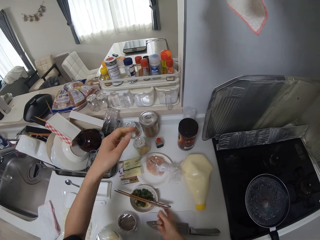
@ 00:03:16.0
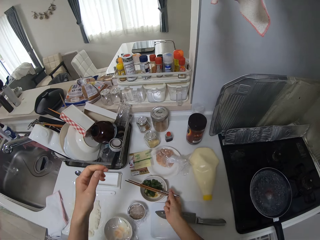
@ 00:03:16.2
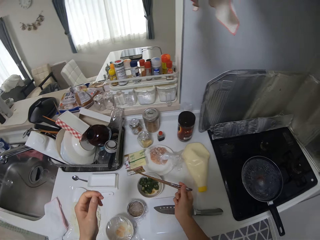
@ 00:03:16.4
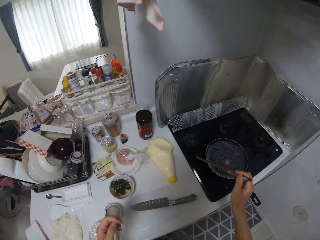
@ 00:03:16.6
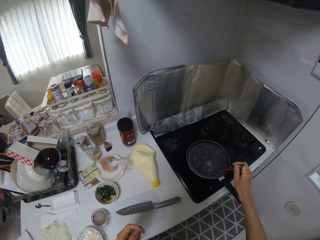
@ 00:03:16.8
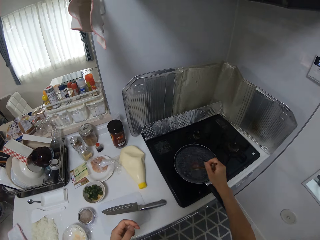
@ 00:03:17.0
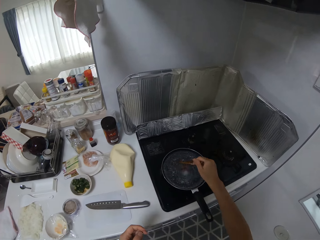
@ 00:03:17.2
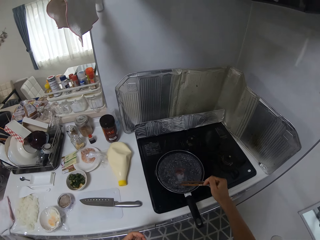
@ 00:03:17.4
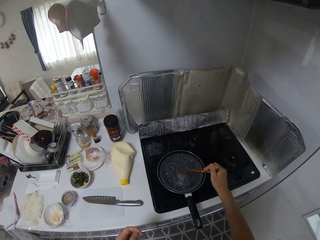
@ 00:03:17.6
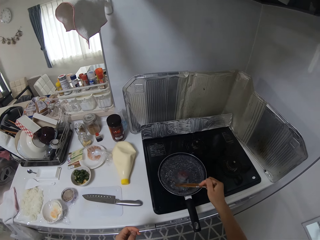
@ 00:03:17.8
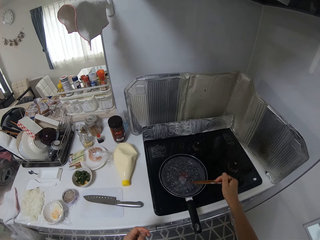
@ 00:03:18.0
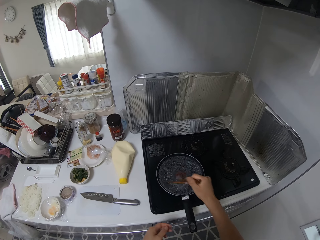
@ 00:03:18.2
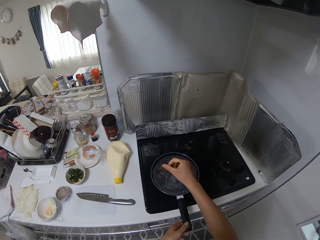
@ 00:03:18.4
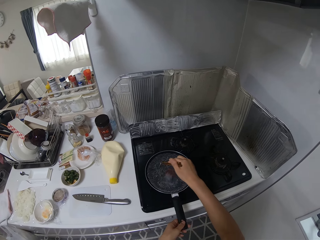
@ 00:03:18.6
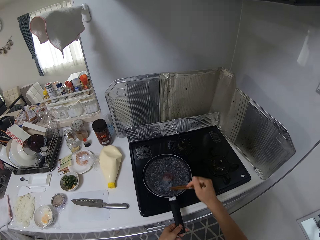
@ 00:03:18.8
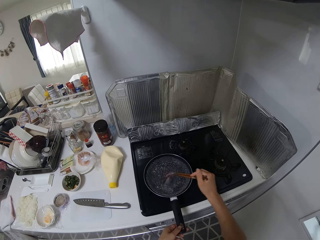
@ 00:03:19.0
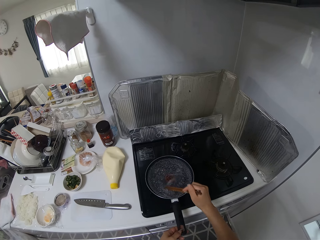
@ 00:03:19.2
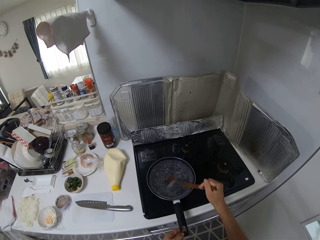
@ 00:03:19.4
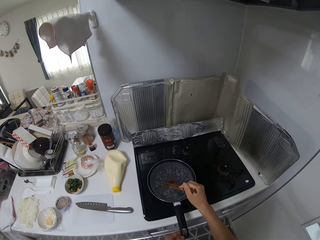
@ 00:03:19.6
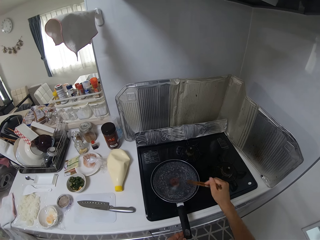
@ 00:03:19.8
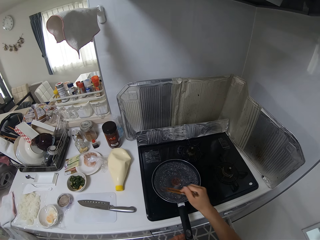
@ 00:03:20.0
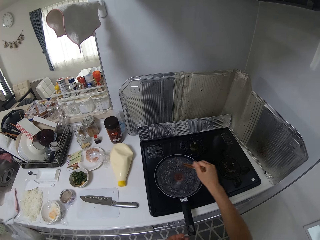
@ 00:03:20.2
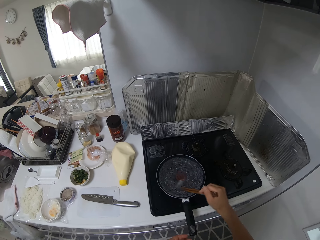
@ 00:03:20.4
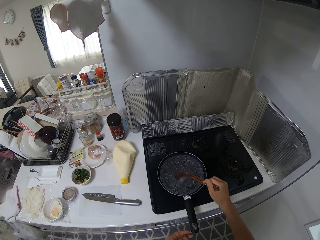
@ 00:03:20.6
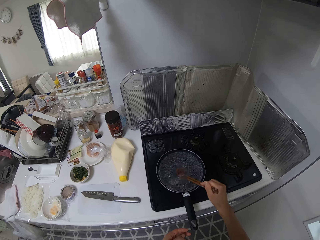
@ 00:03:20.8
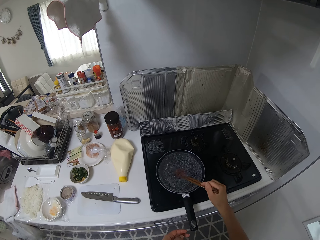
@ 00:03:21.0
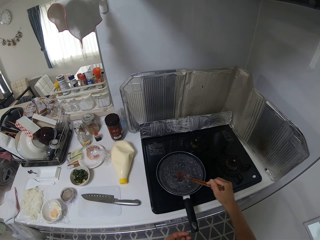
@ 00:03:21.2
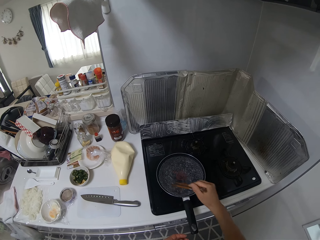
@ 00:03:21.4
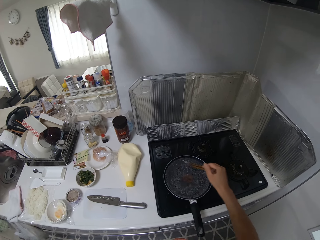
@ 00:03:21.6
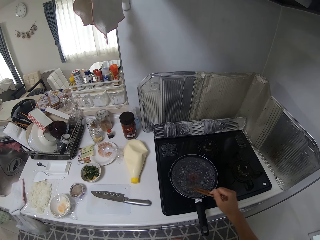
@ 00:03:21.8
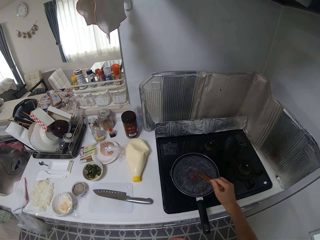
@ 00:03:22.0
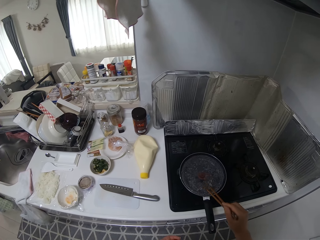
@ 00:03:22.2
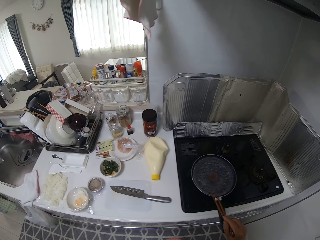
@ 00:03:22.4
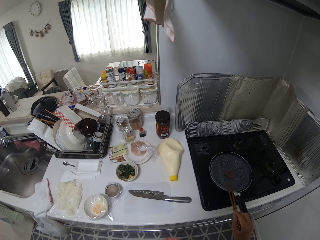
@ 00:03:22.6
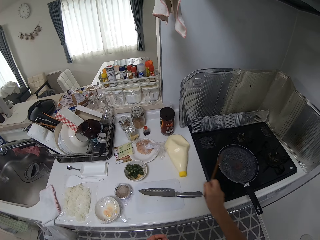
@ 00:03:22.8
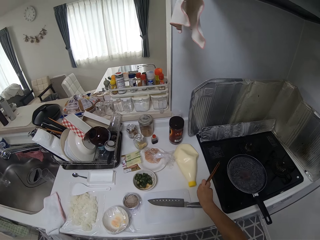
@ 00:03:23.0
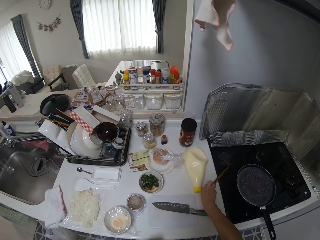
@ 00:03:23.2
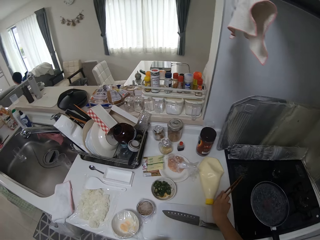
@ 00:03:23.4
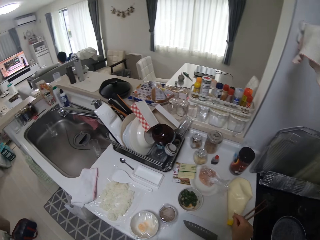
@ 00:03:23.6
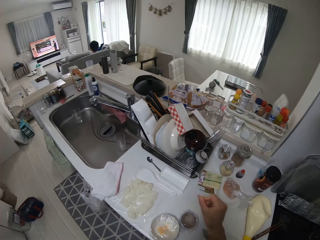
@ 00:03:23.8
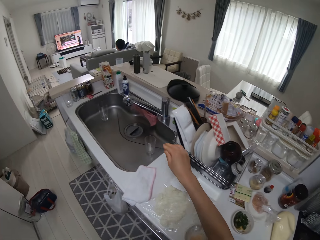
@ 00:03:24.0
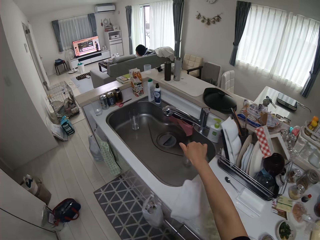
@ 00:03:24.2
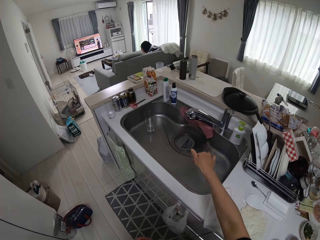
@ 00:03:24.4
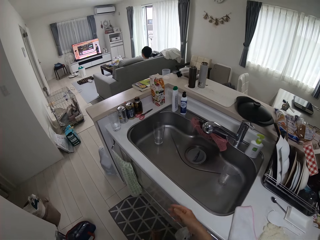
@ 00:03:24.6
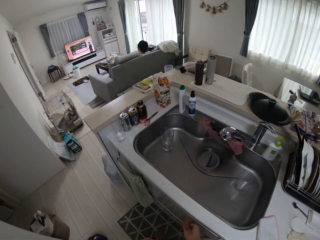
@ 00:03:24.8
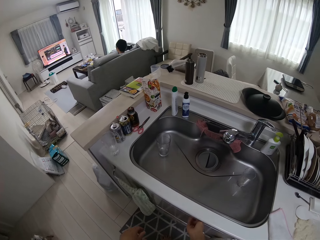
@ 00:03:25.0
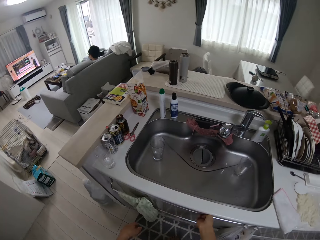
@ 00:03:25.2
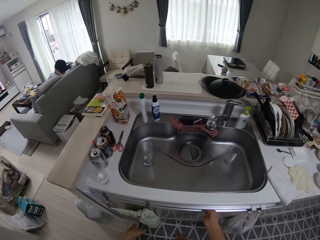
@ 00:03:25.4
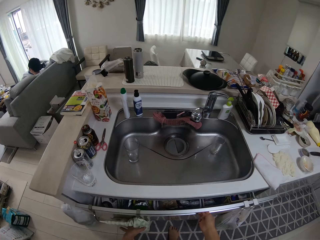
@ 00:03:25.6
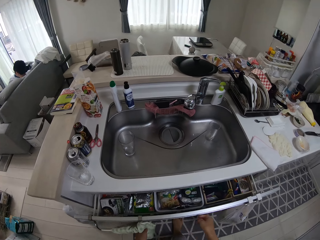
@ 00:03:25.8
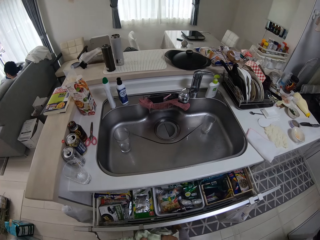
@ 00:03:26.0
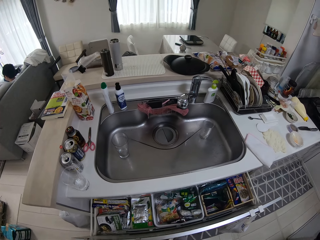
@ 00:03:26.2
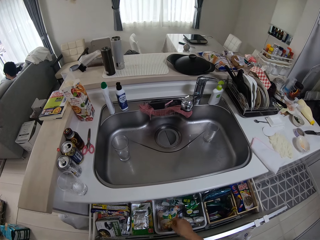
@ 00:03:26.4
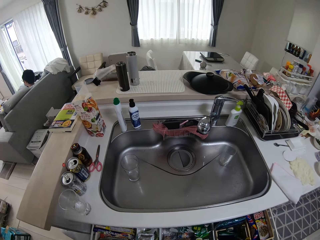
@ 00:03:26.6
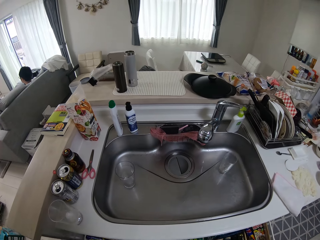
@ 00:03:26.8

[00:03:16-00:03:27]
The camera wearer picks up the chopsticks with her right hand. She stirs the liquid in the pan with the chopsticks. She holds the frying pan handle. She stirs the salt in the water. She drops the chopstick on the cooker. She shakes her hands into the wash sink. She opens the kitchen locker with her left hand.

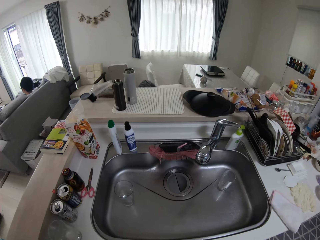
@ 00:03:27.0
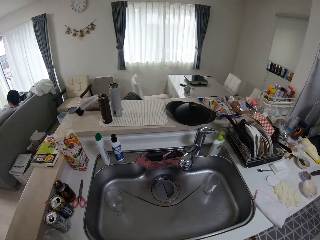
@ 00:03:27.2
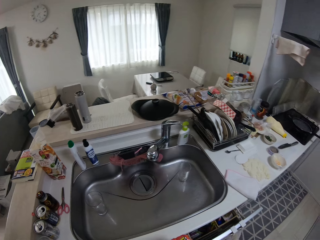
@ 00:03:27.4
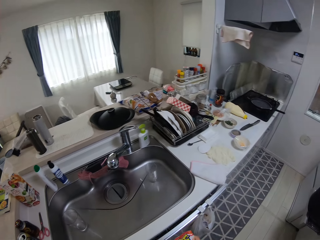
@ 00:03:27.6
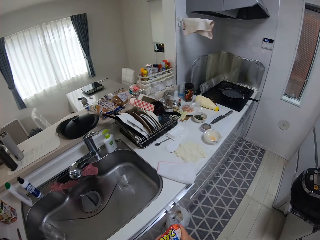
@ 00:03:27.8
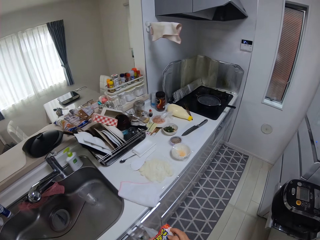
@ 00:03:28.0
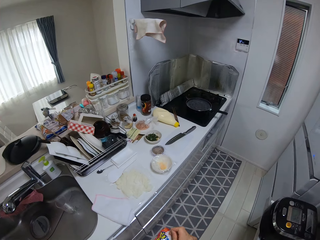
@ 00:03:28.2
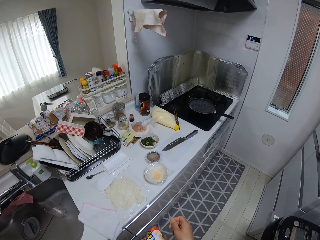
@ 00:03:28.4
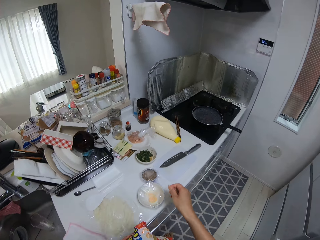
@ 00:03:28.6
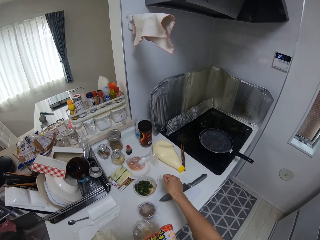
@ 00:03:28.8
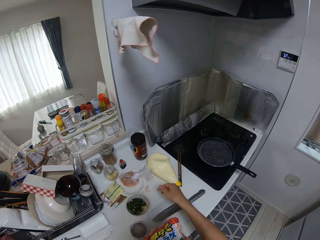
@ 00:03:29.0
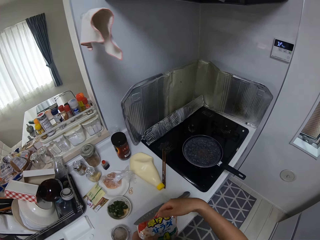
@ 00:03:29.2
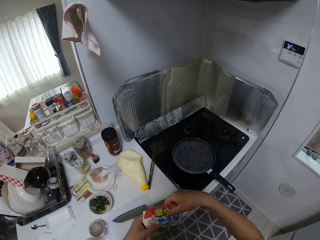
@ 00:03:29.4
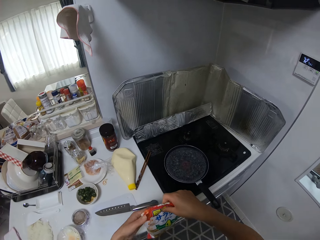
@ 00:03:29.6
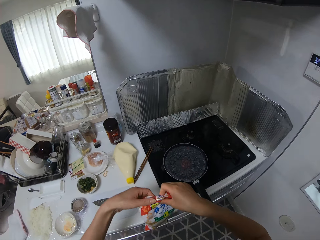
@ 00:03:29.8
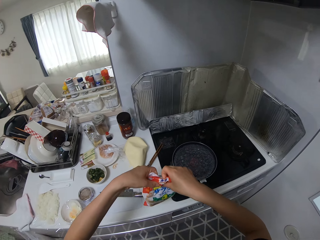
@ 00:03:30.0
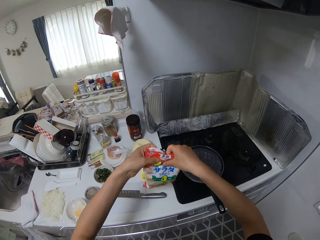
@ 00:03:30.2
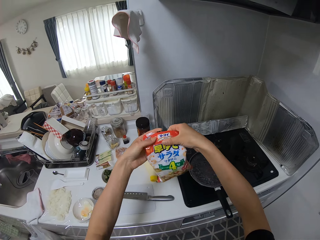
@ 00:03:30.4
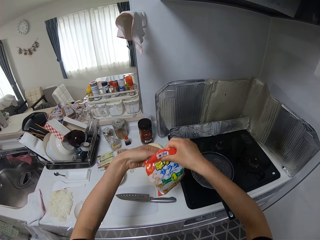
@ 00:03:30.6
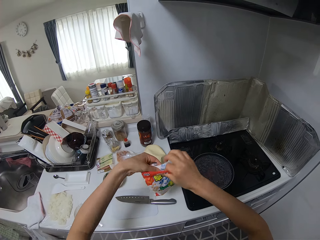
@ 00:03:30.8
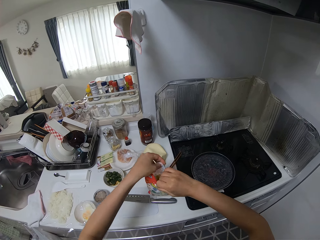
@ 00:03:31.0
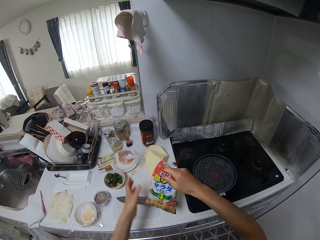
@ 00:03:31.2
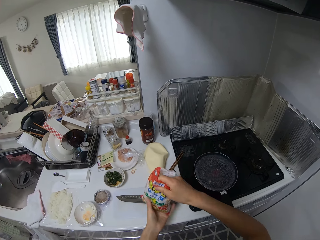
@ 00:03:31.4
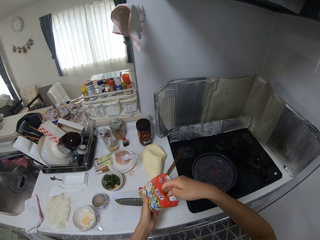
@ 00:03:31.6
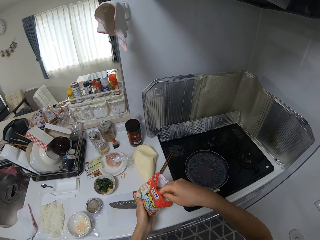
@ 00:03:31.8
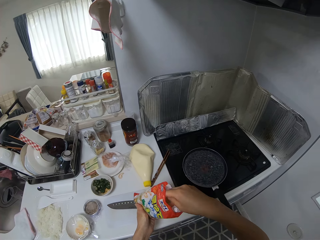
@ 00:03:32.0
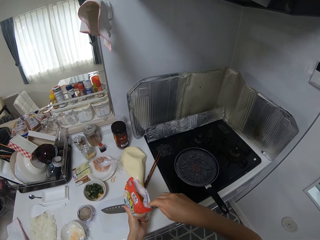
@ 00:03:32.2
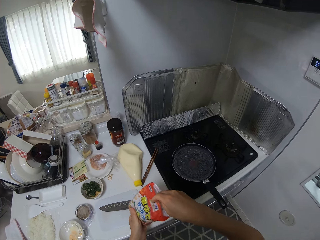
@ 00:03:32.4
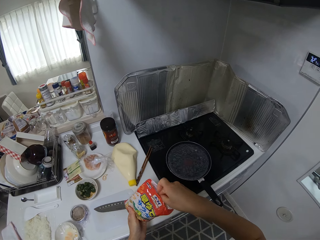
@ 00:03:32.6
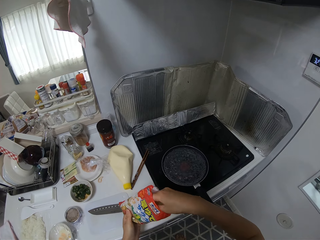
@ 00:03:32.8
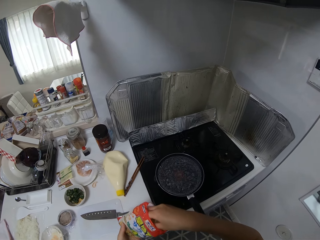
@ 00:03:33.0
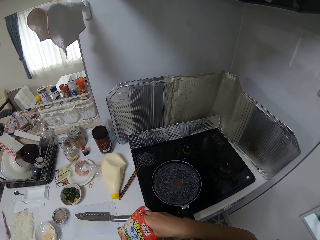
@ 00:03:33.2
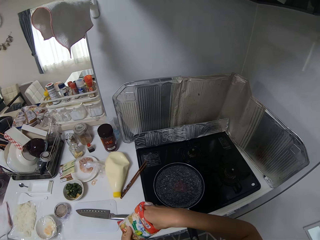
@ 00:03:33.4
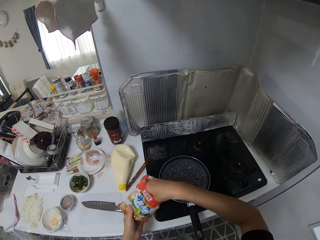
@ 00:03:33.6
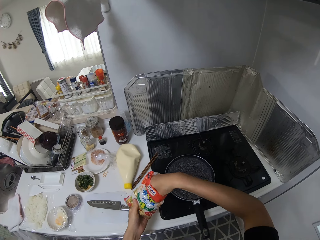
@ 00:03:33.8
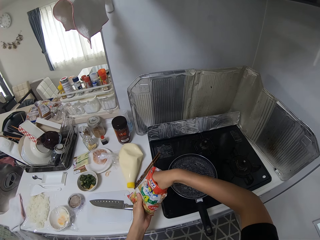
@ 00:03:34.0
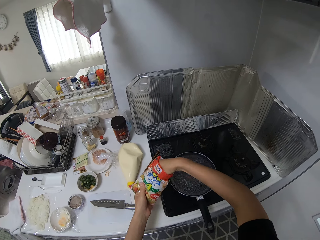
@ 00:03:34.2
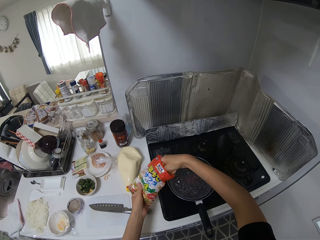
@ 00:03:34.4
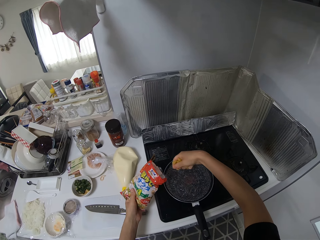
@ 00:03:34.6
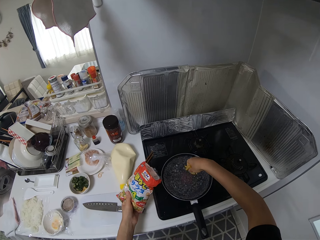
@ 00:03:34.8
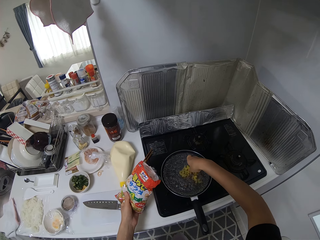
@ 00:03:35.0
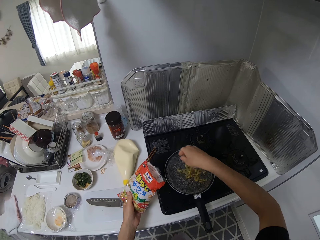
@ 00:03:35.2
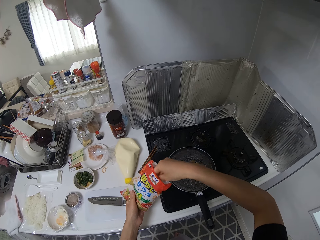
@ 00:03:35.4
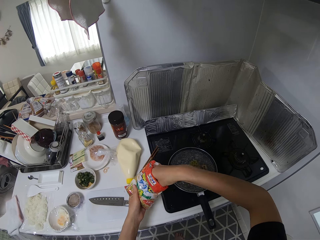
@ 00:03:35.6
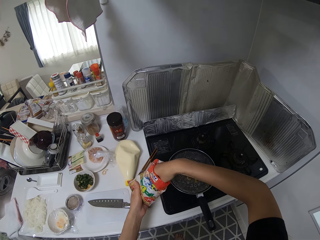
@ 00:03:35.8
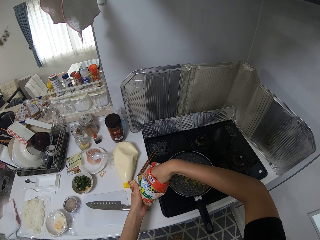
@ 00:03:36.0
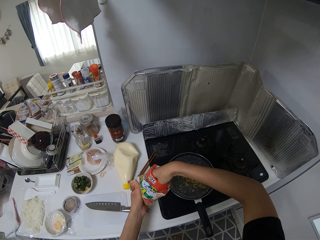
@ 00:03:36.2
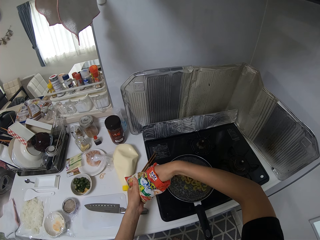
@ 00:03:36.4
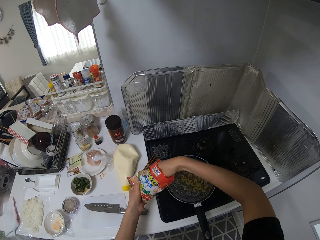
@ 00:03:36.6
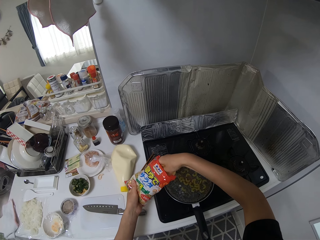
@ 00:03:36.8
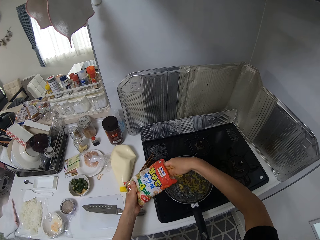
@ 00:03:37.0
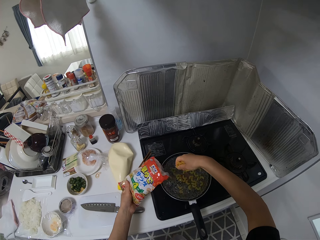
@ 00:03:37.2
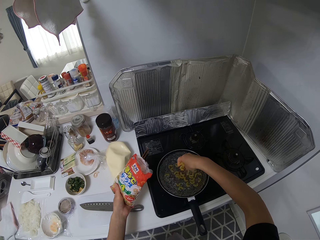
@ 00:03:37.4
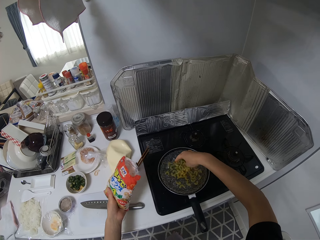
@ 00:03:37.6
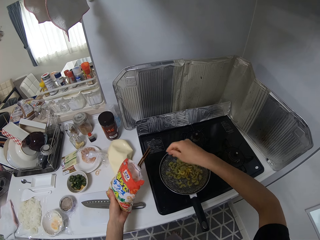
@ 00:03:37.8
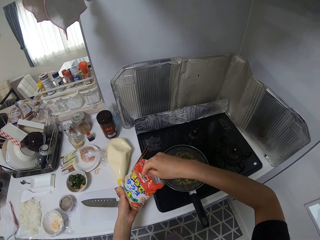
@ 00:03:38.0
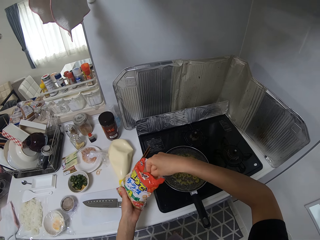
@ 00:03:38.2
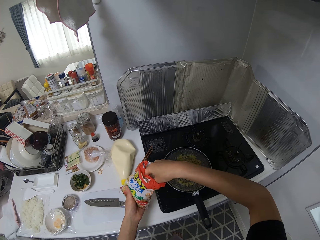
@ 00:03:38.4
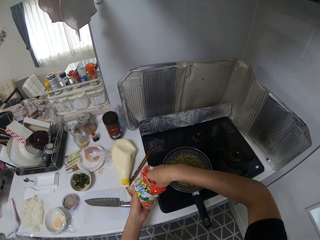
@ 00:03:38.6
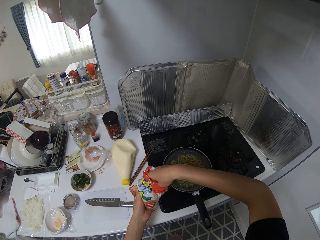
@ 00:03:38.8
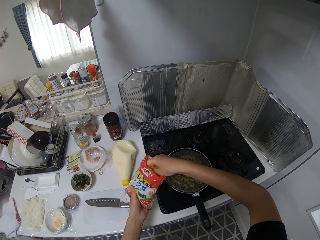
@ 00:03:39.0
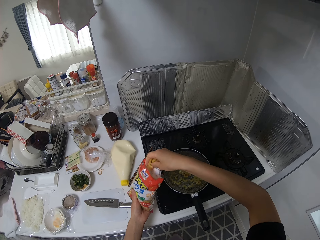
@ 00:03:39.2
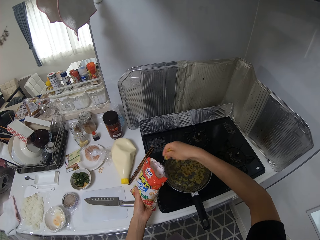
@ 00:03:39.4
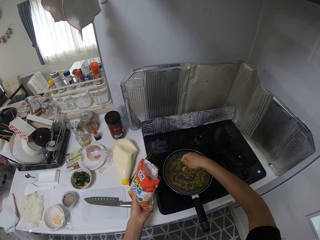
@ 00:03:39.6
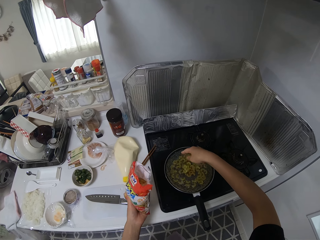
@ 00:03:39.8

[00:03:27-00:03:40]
The camera wearer closes the kitchen locker with her right hand. She picks up macaroni. She walks around the kitchen. She places a rubber band on the table. She opens the food package with her hands. She picks up macaroni from the food package. She drops the macaroni into the pan. She picks up macaroni from the food package.
